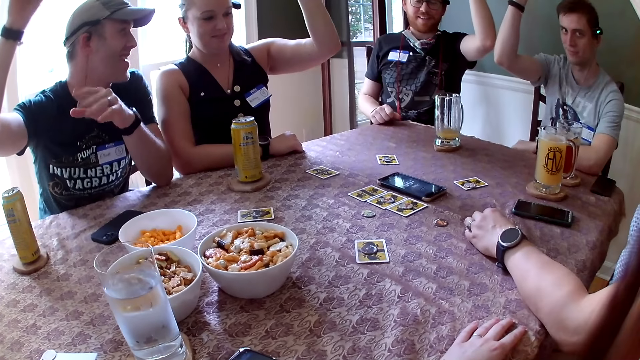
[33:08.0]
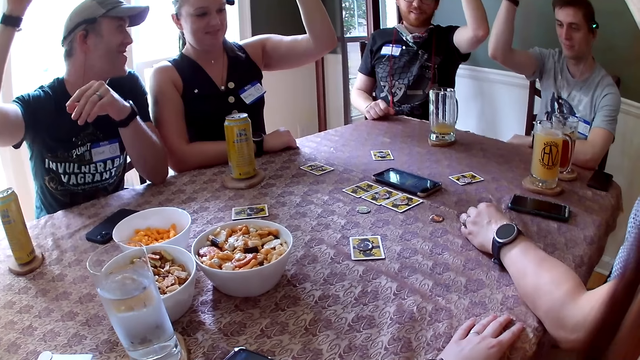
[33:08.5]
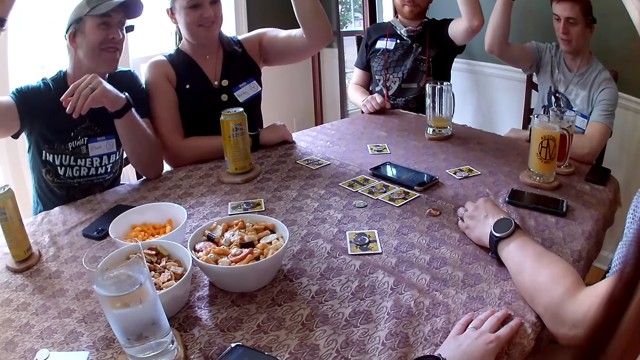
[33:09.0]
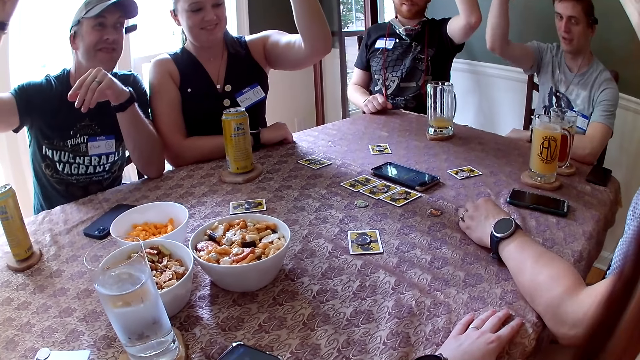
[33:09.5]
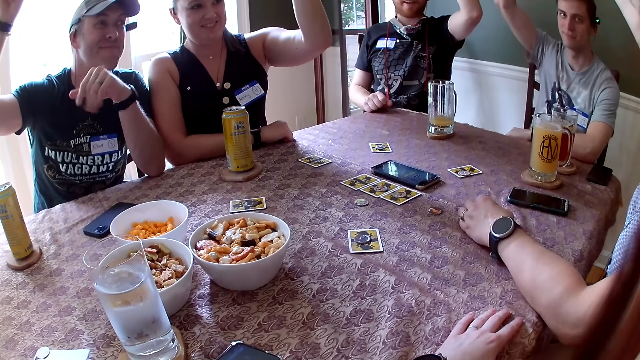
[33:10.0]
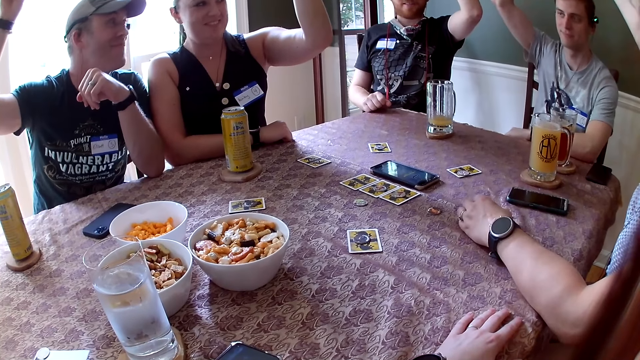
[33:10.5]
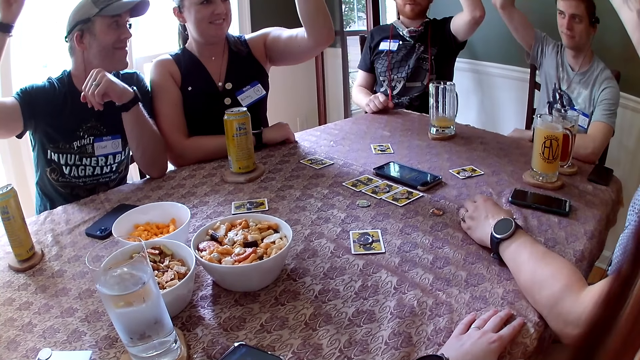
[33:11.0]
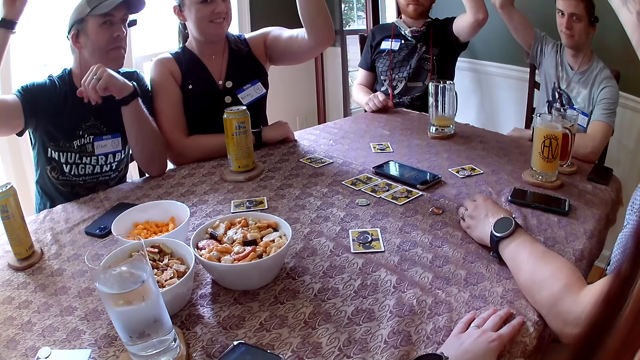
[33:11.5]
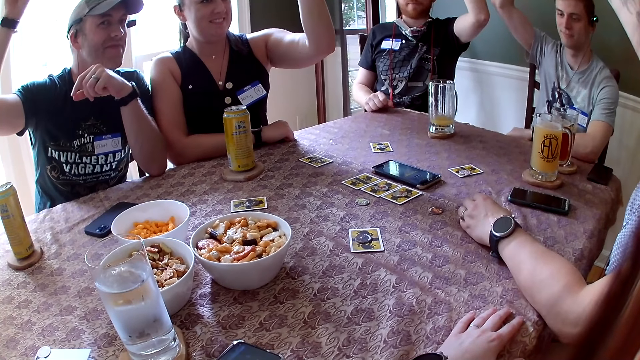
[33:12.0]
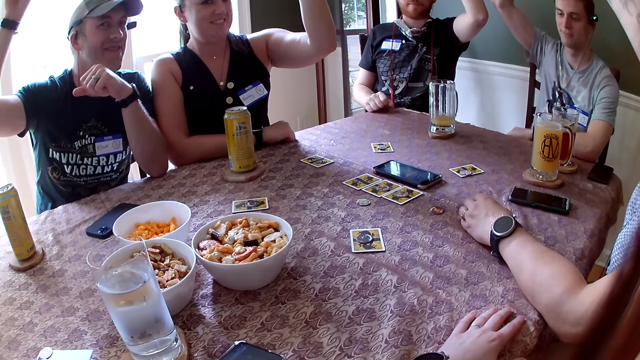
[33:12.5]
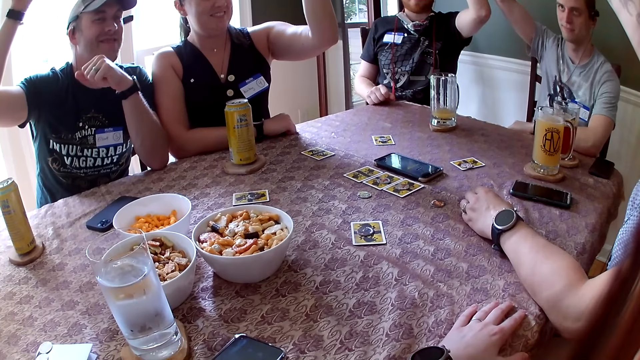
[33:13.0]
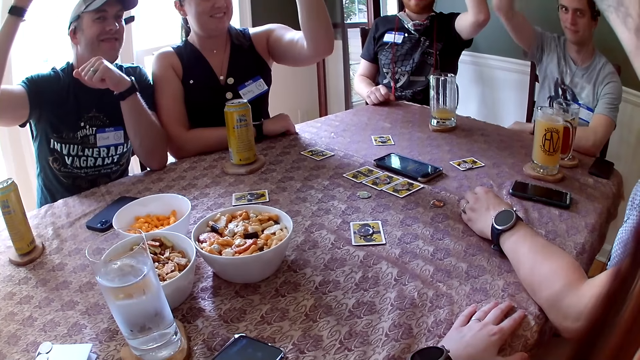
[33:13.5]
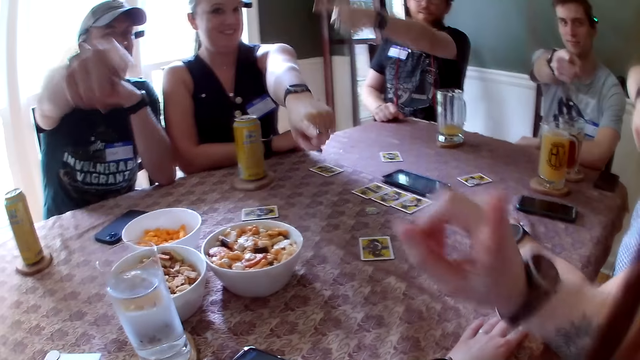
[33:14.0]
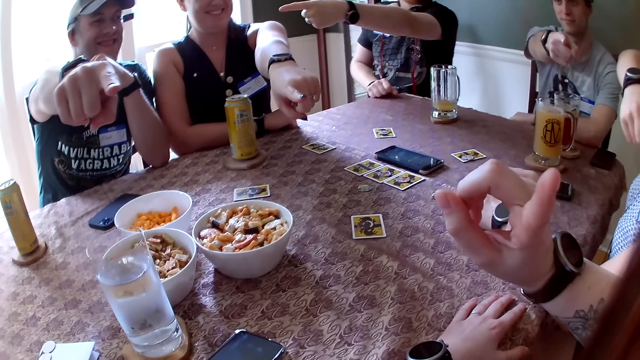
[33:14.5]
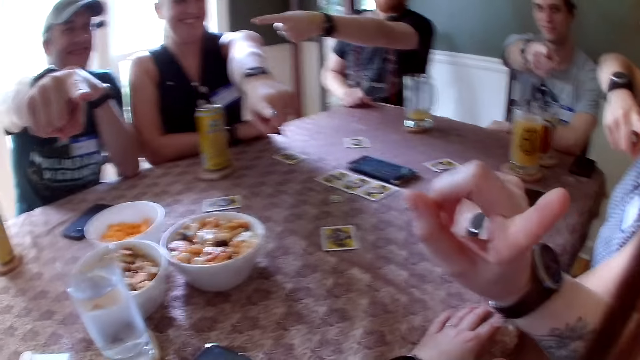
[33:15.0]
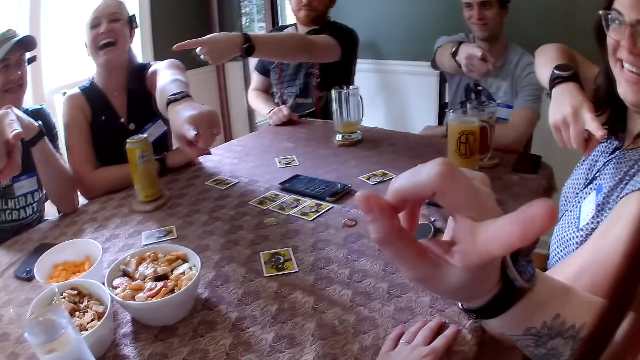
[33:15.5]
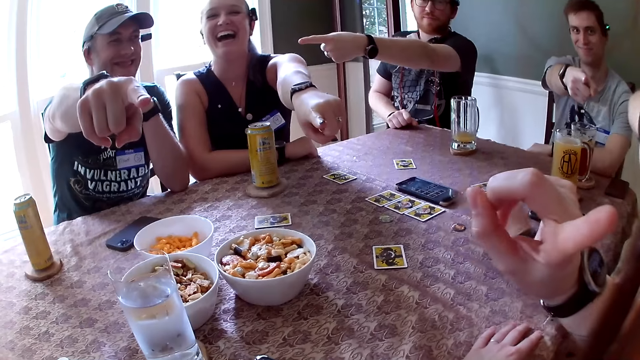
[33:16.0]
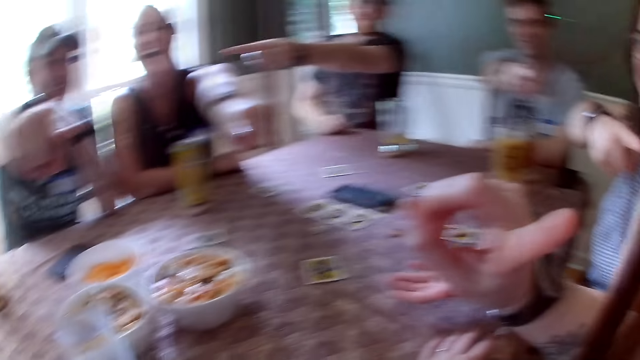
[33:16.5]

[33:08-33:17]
A man interacts with everyone. Another man points his right hand. A third man points his right hand. A woman points her left hand. The camera wearer points her right hand. The first man points his left hand.

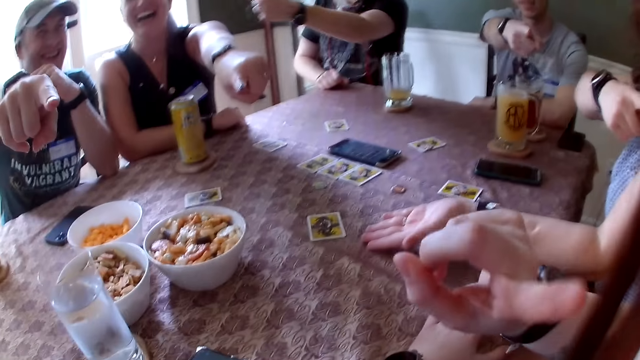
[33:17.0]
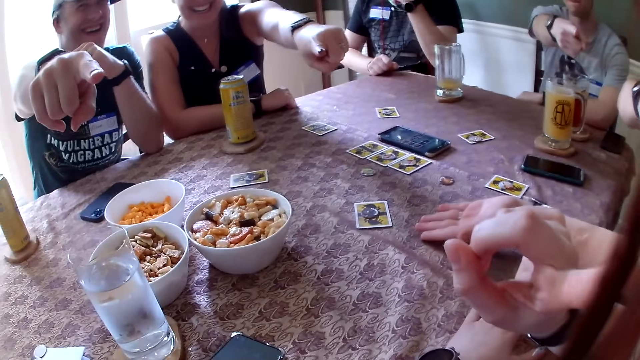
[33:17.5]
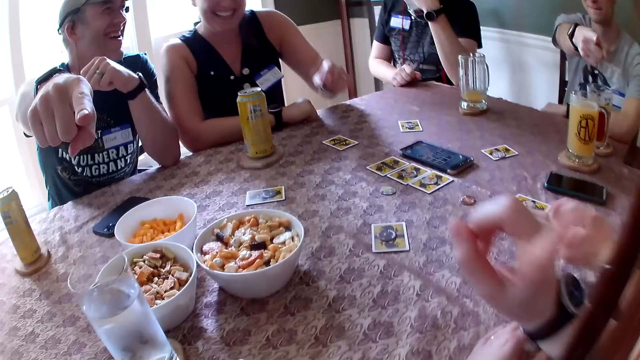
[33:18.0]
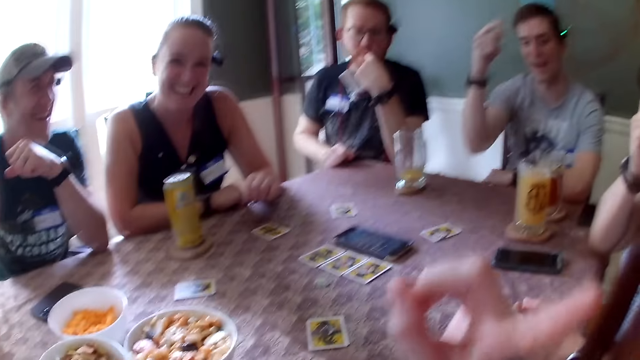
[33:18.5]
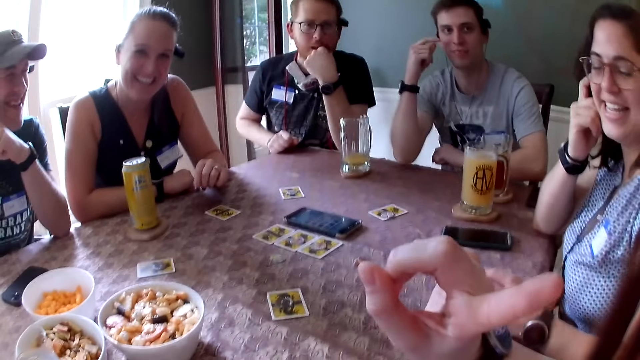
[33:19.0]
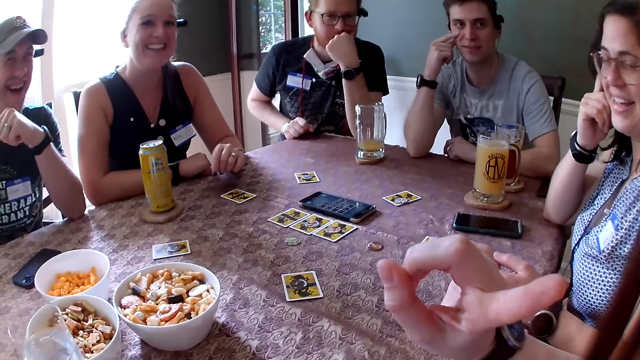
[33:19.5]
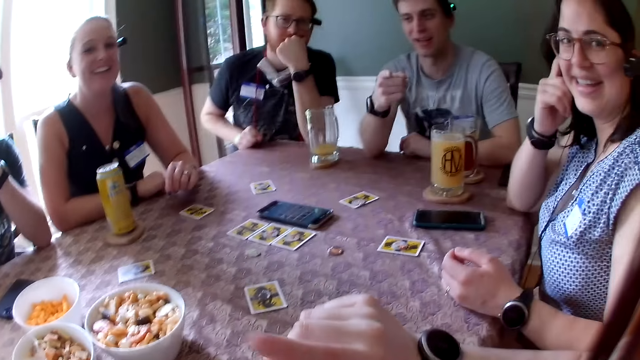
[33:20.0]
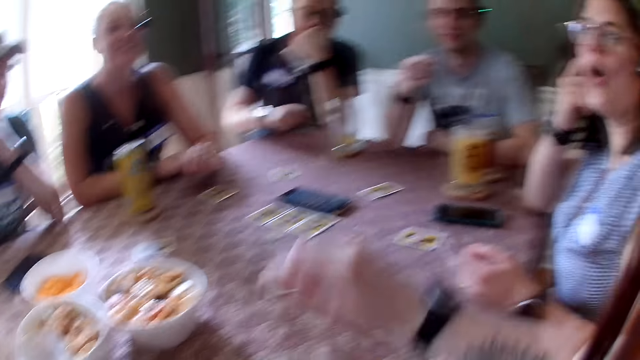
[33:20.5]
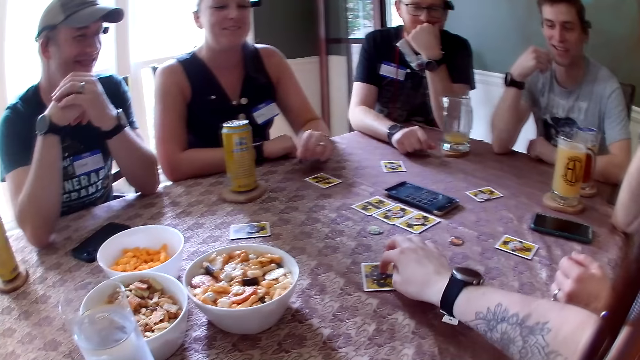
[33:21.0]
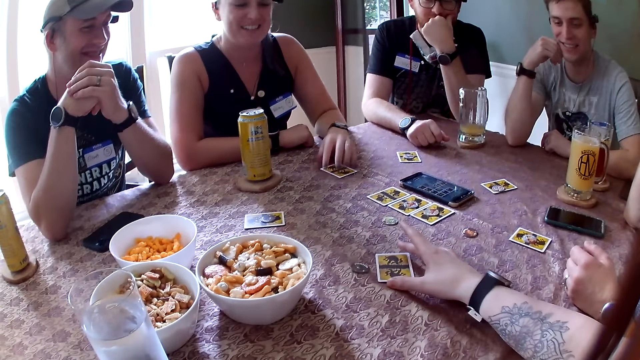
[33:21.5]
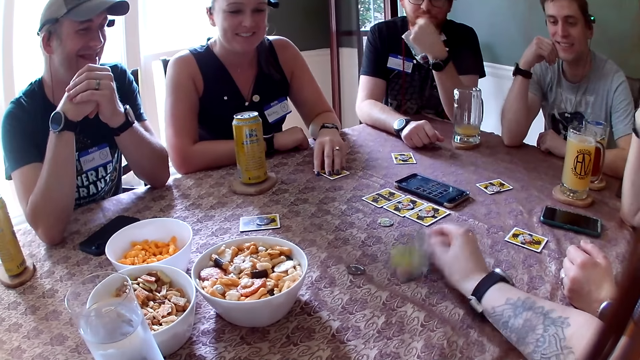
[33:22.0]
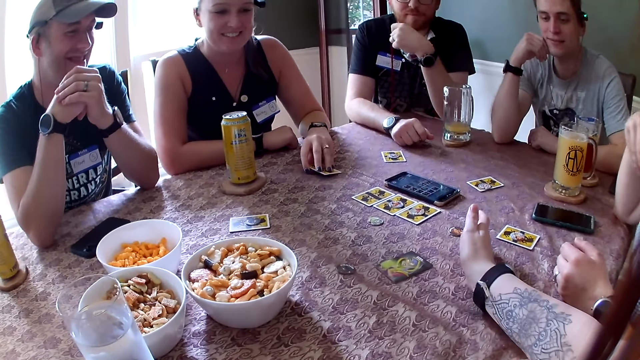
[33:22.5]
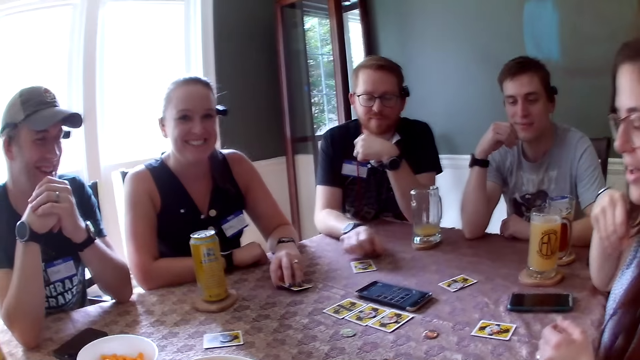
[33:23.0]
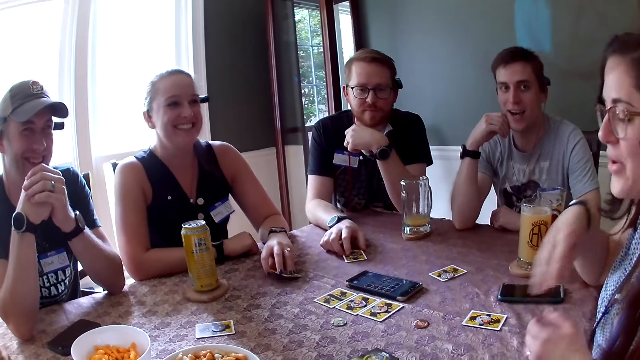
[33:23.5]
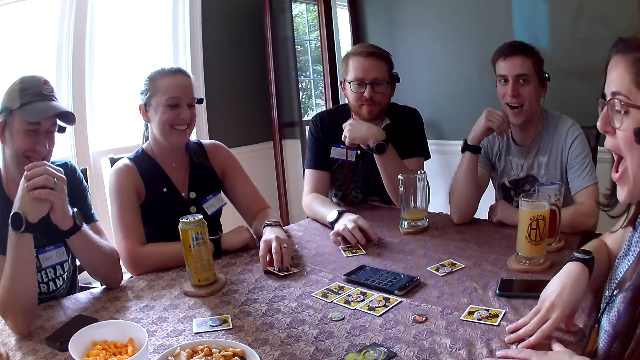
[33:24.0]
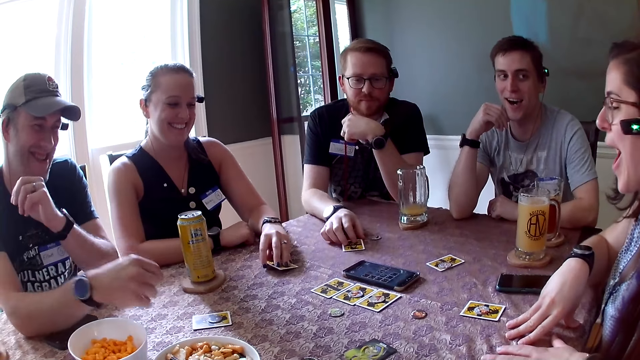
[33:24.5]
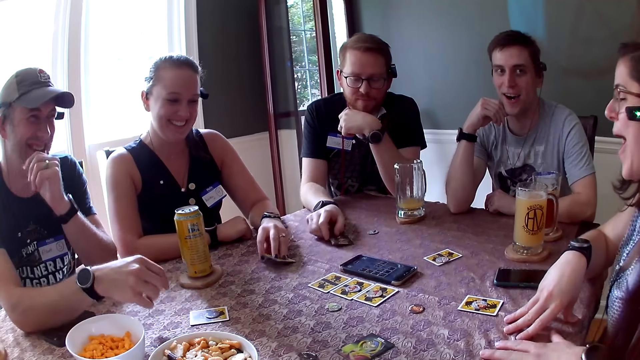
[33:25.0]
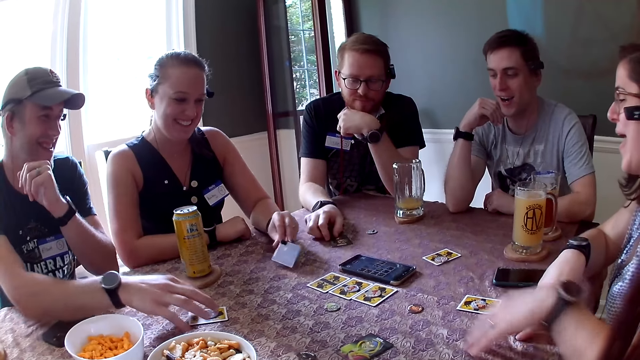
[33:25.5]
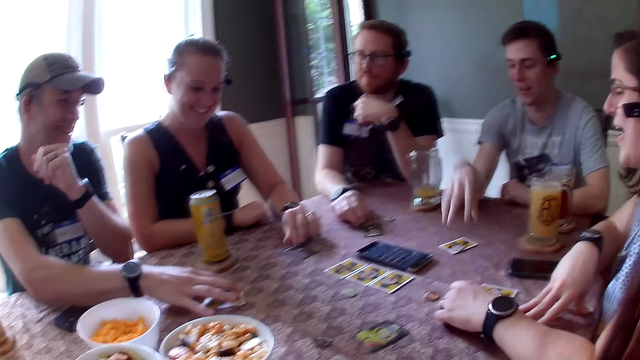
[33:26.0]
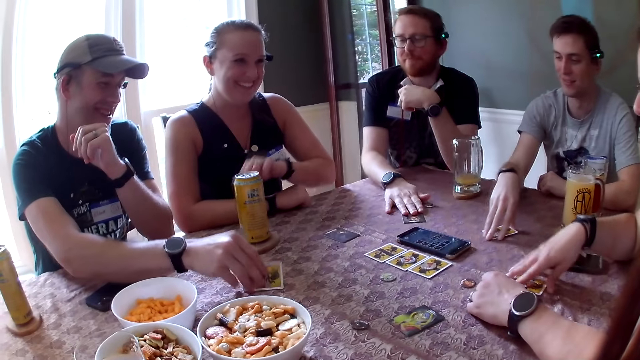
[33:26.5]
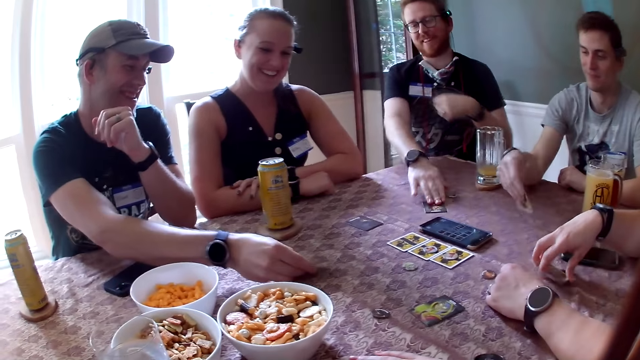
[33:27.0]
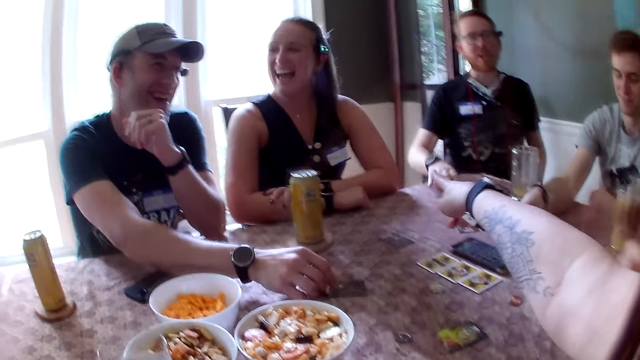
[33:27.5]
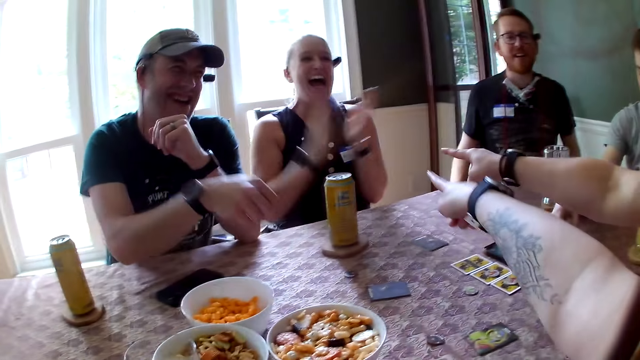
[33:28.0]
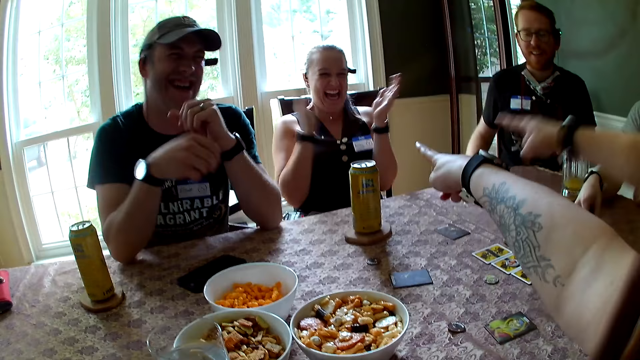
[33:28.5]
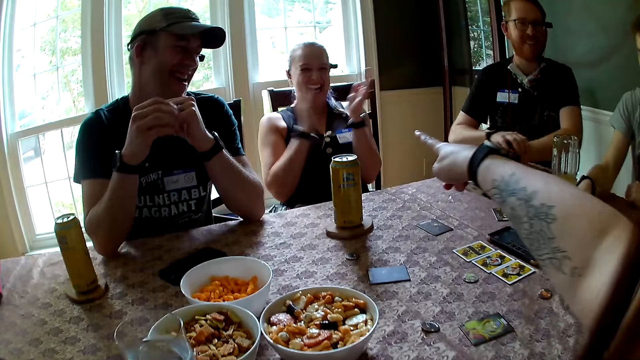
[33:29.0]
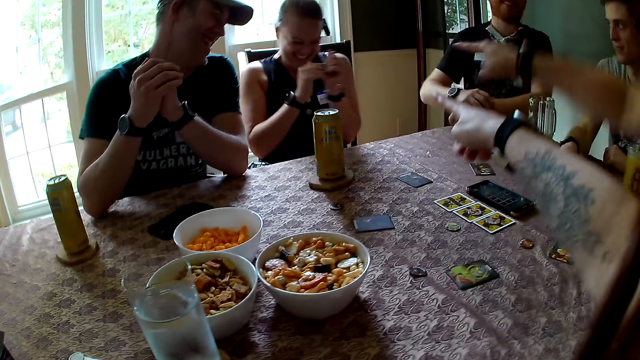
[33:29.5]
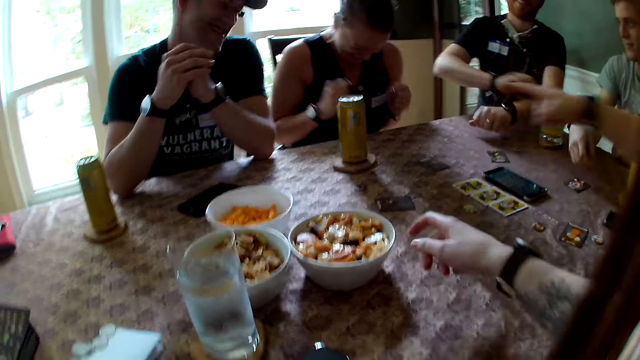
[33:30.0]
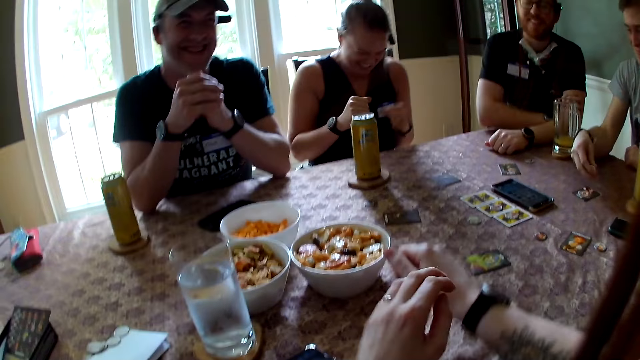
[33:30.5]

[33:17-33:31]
A man drops his left hand on the table. Another man interacts with everyone. The camera wearer interacts with everyone in the apartment. The second man drops his right hand on the table. A woman interacts with the camera wearer in the apartment. Another woman interacts with the camera wearer in the apartment. The first man drops his right hand on the table. The camera wearer pushes a piece from a card on the table with her right hand. She flips the card on the table around with her right hand and takes the card from the table. The other woman touches the card on the table and flips the card on the table to the other side. The first man flips the card on the table to the other side. The camera wearer's group shouts. A third man flips the card with his right hand. The first man taps the table with his right hand. The first woman picks up the card from the table with her right hand. The second man flips the card on the table with his right hand. The camera wearer points her right hand. The first man touches the table with his right hand. The third man drops his right hand on the table. The first woman interacts with everyone in the apartment. The other woman claps while a person points at her. The first man adjusts the wristwatch on his left hand with his right hand and drops his left hand on the table. The camera wearer places her hands on the table. The first man drops his right hand on the table.
